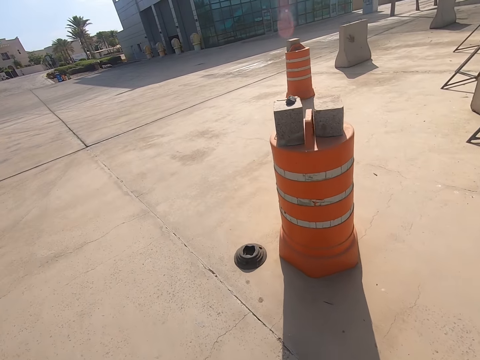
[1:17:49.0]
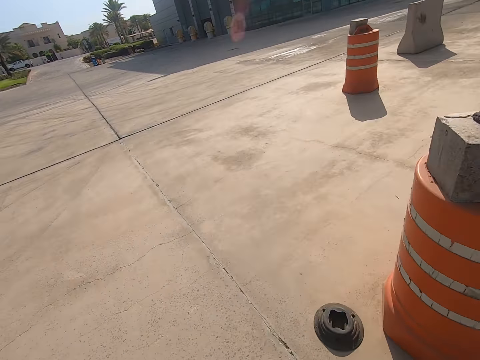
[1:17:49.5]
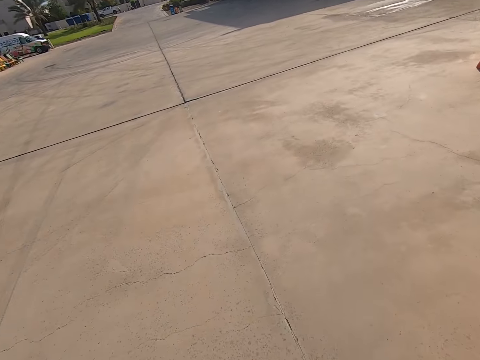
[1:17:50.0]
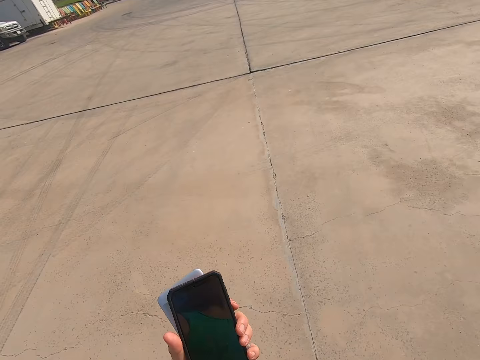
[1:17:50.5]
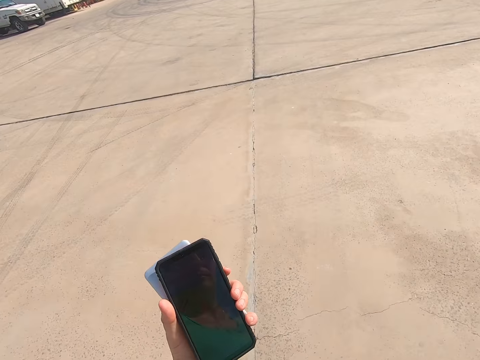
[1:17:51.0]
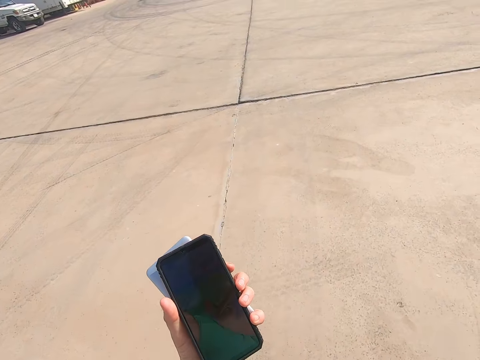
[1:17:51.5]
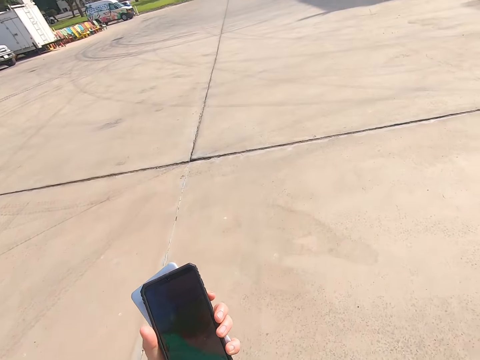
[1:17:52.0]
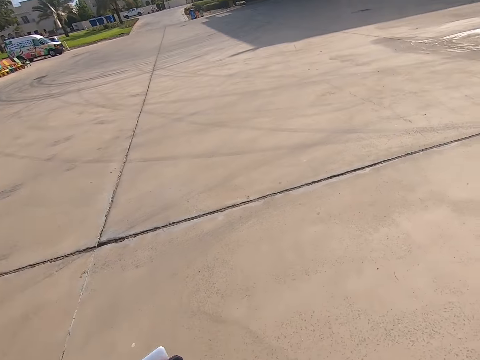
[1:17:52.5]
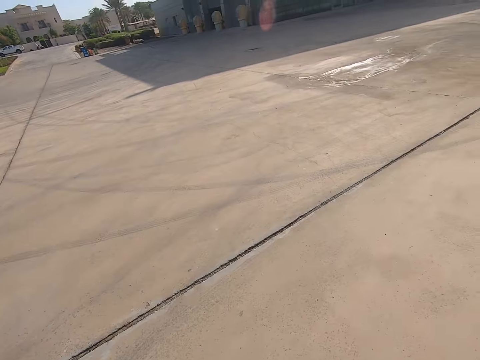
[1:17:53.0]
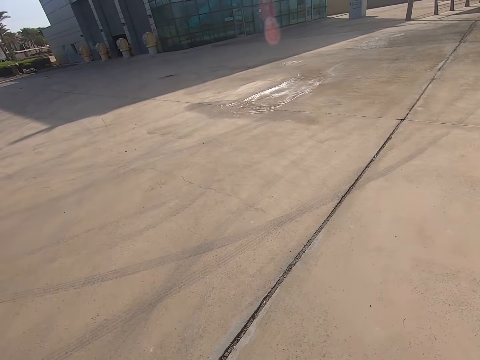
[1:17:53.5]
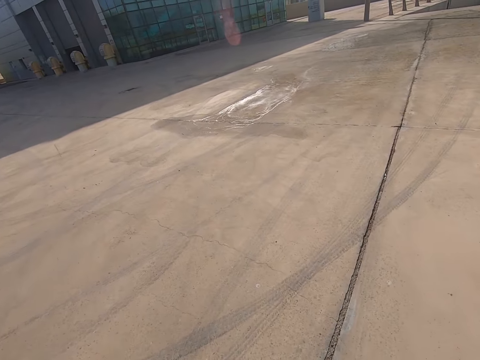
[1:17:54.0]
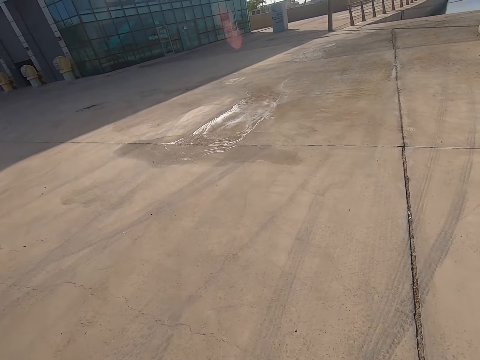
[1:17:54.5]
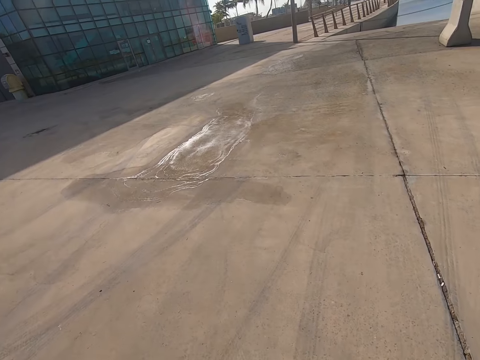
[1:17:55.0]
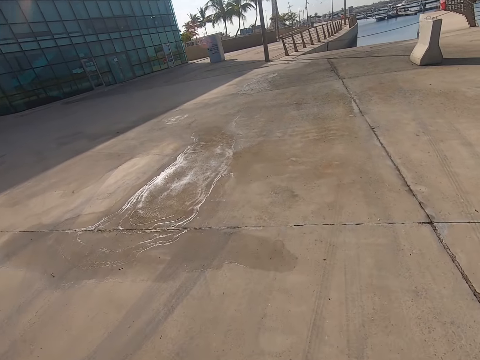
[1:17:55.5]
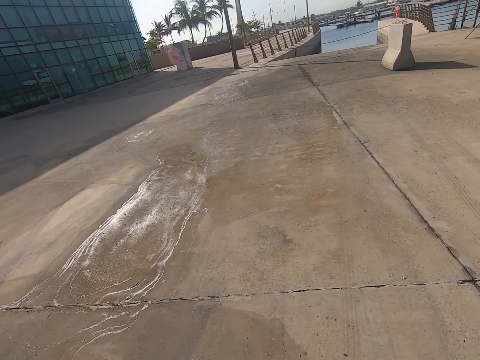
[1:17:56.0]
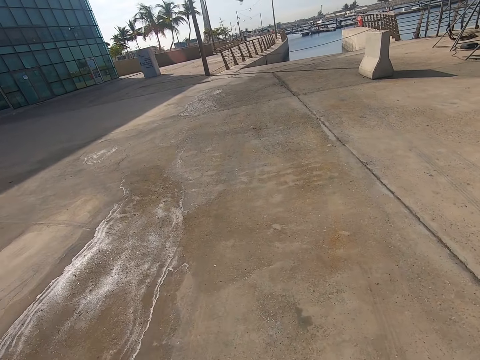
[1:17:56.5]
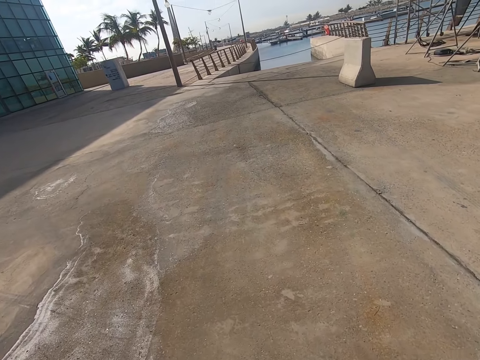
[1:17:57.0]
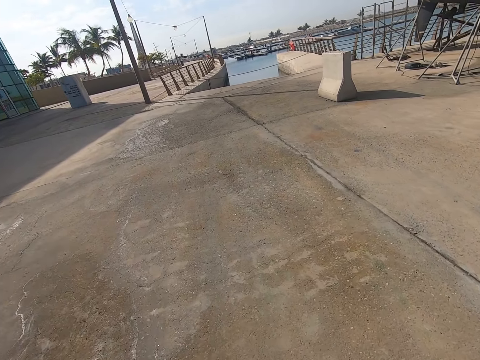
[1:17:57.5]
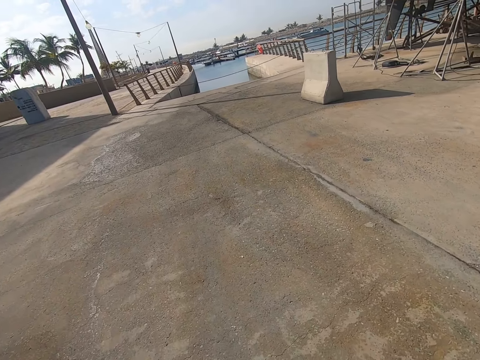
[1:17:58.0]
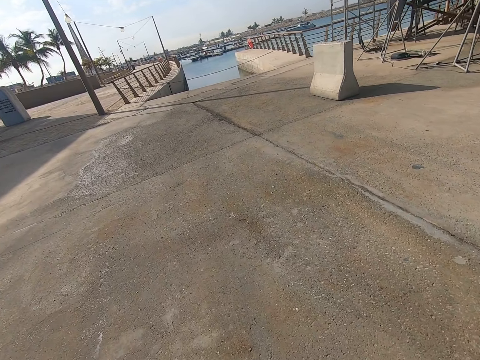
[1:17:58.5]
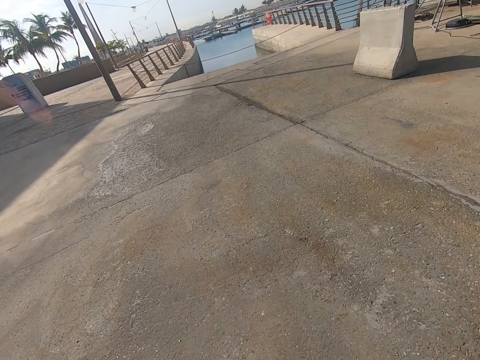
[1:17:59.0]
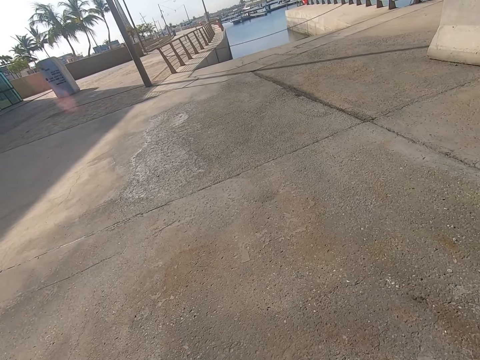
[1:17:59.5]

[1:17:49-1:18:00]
The camera wearer stares at a phone. They hold the cell phone up on the left hand. They walk across the bridge. They walk on the road.

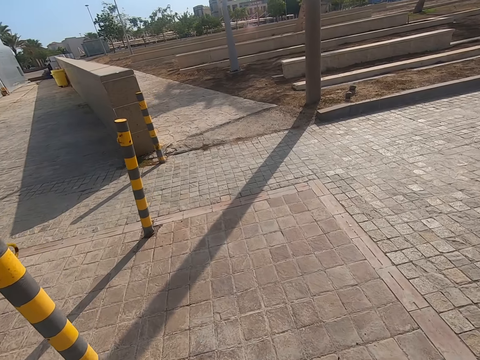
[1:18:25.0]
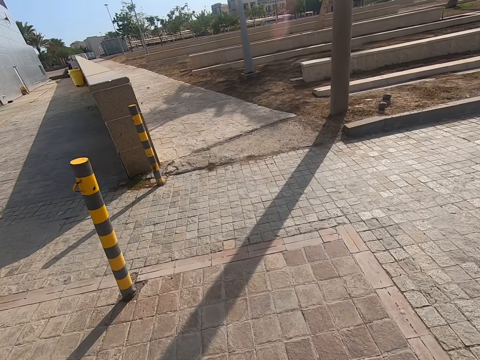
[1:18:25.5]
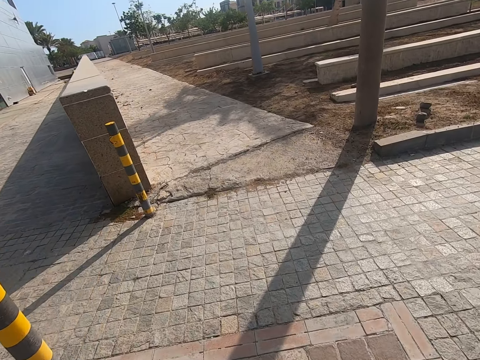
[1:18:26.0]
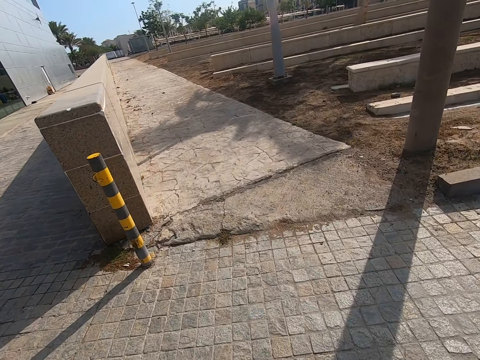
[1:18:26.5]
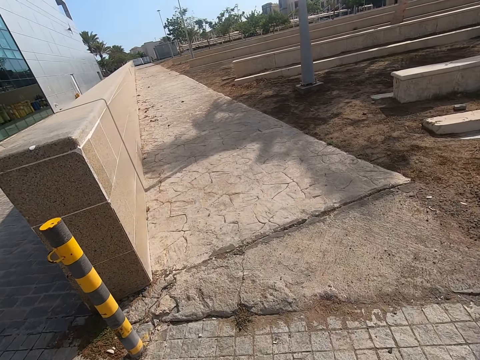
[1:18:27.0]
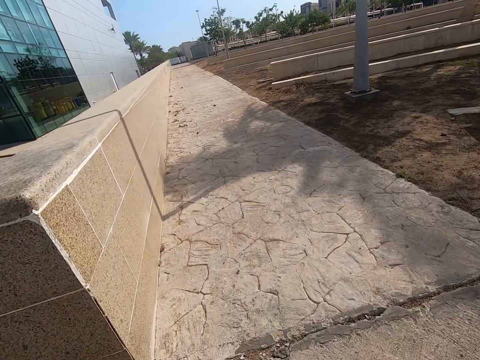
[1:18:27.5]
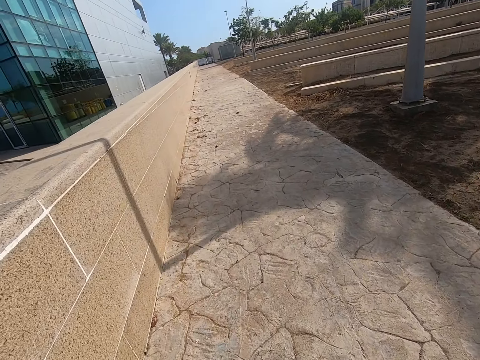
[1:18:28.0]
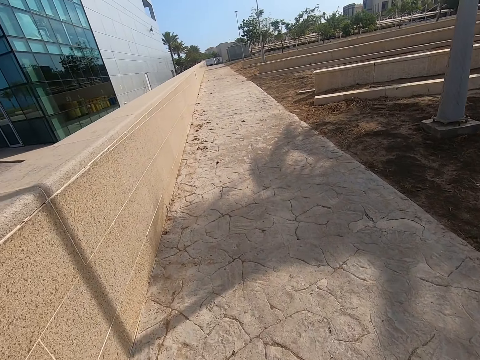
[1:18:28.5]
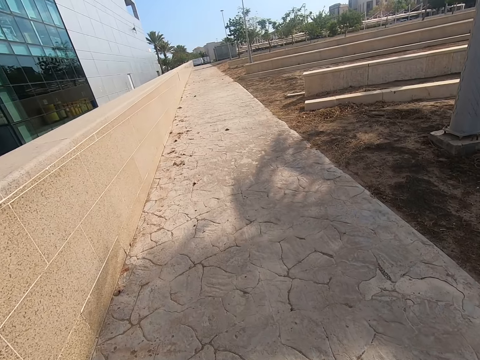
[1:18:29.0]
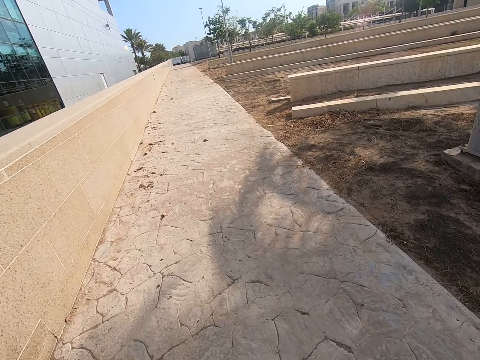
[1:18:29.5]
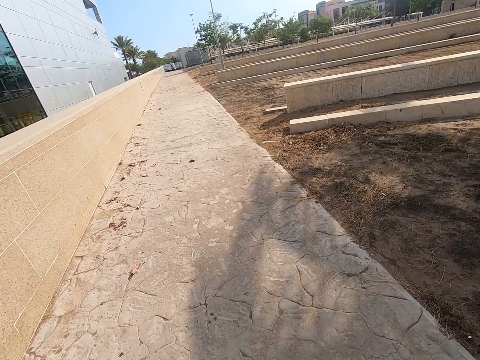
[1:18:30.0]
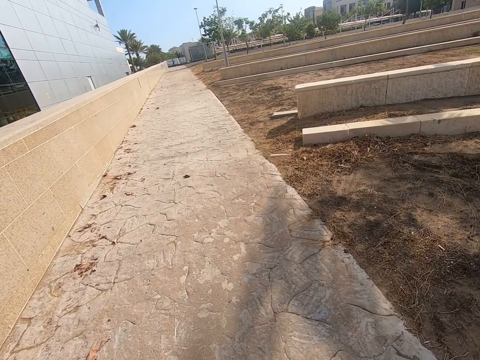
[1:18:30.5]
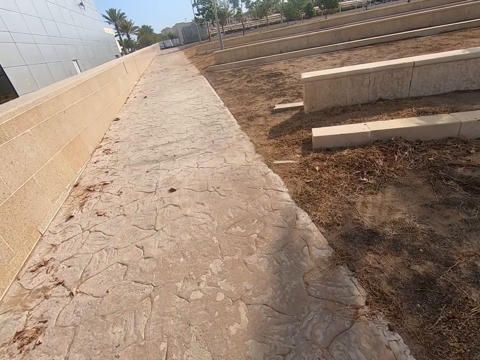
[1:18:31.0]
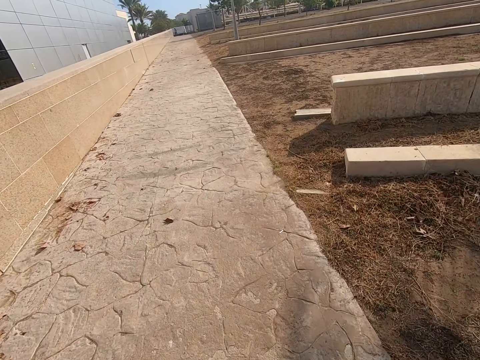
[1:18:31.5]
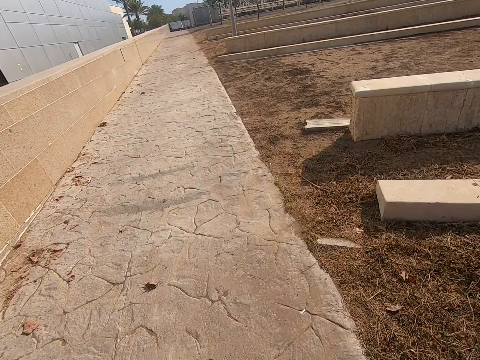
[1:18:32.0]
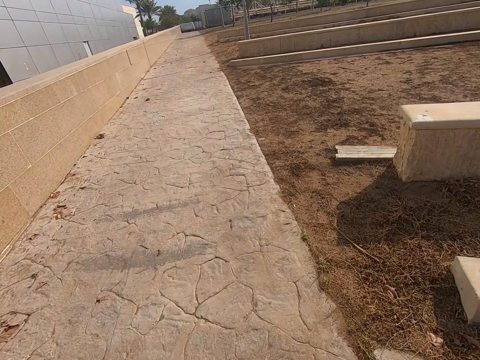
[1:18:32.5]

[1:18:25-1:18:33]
The camera wearer walks along a path.

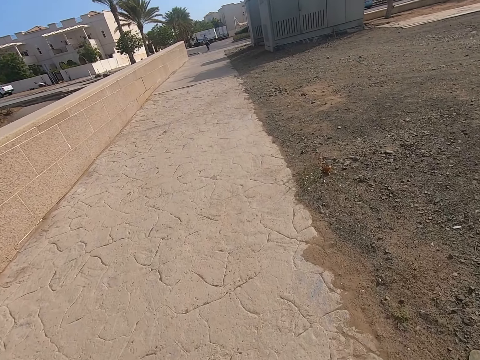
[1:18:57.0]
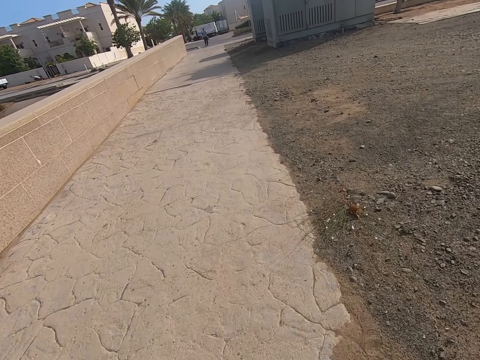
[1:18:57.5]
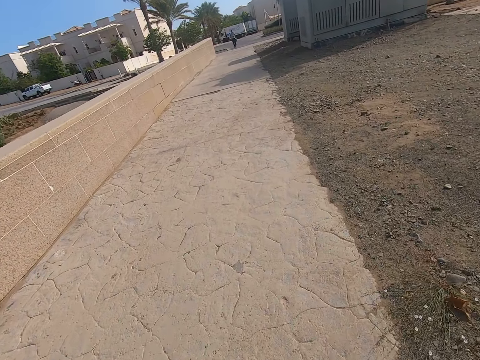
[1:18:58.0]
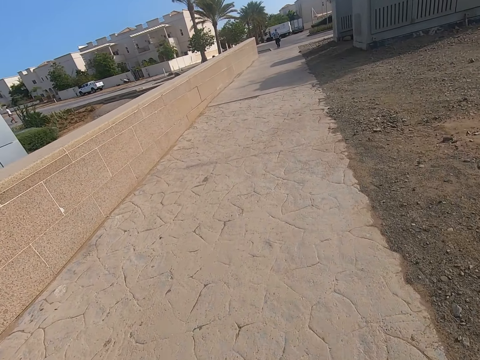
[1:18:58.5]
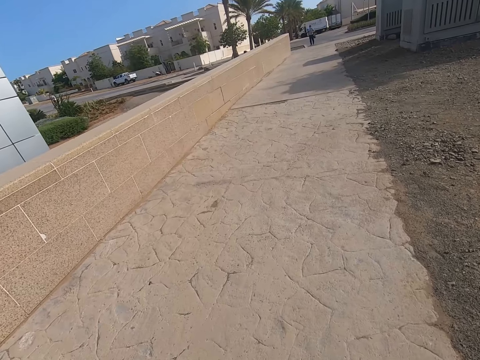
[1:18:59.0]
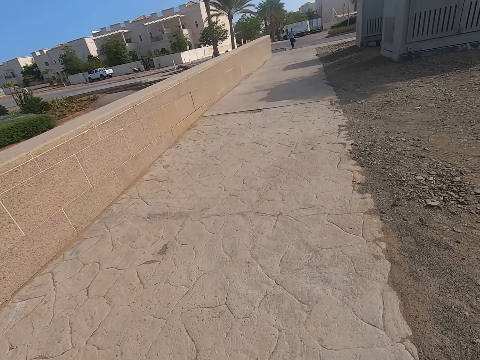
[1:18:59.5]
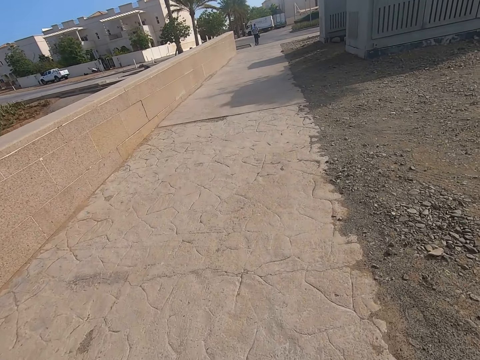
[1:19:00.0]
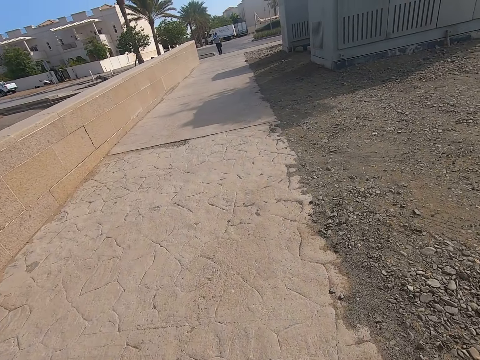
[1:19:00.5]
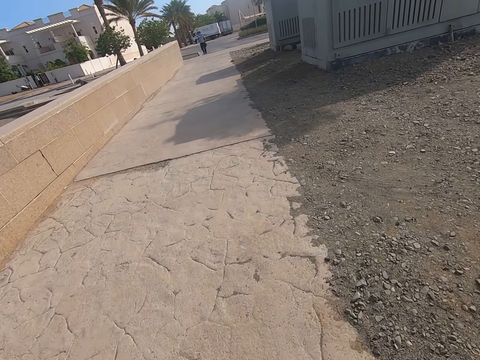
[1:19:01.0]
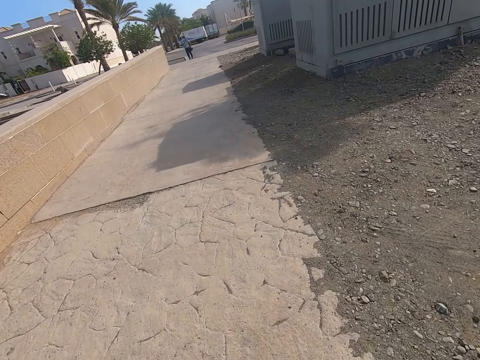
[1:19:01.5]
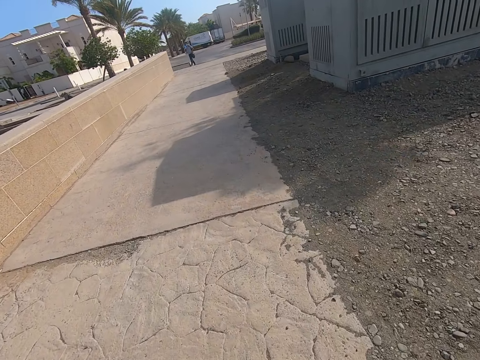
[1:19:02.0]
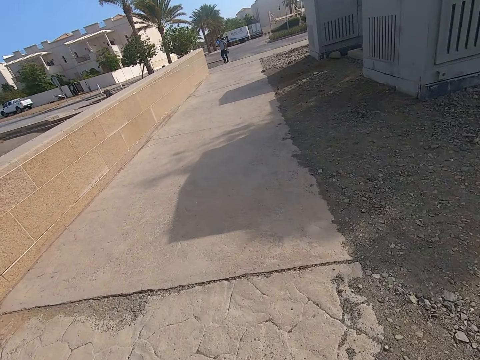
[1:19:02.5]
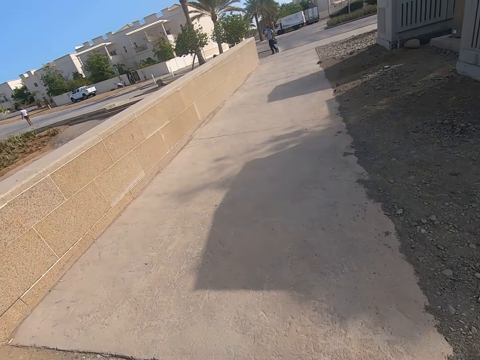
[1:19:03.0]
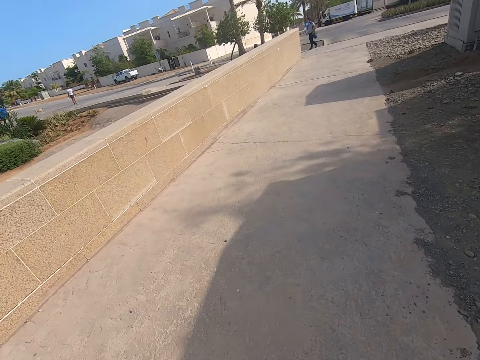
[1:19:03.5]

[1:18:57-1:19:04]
A person walks across the road. The camera wearer walks along a path.
